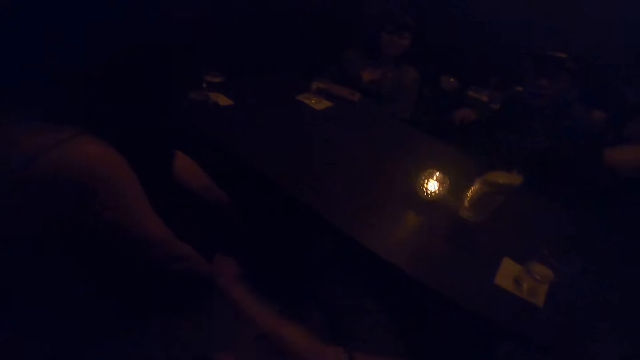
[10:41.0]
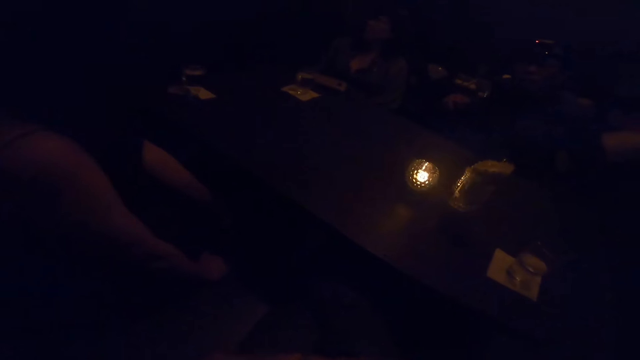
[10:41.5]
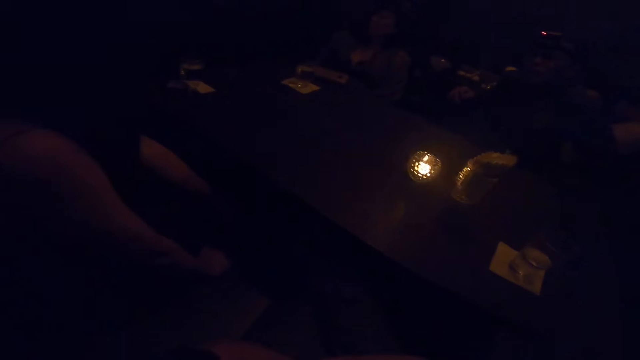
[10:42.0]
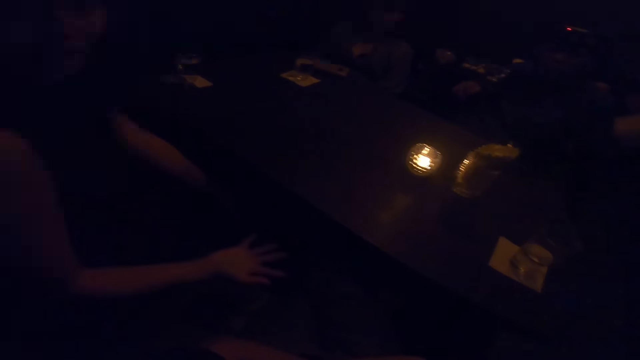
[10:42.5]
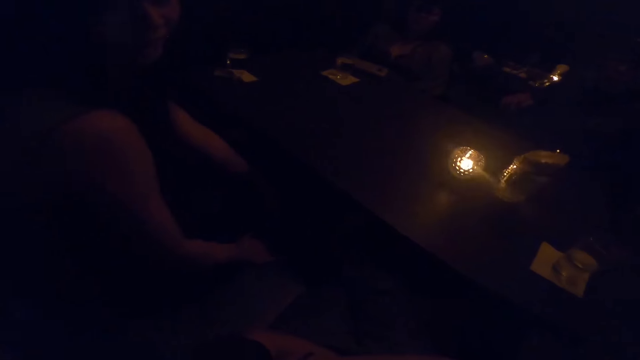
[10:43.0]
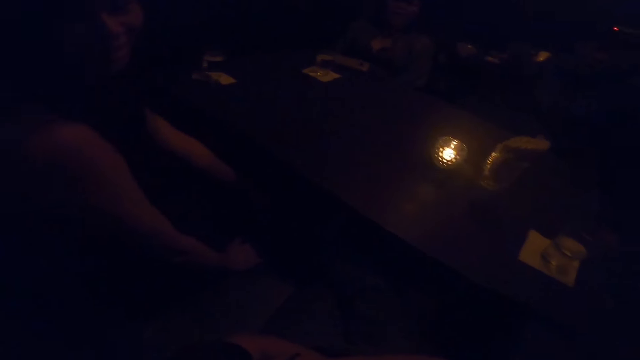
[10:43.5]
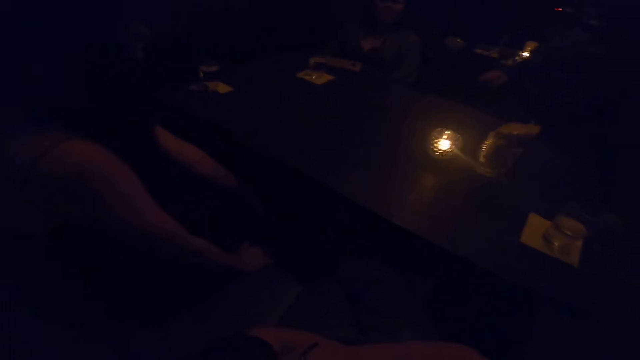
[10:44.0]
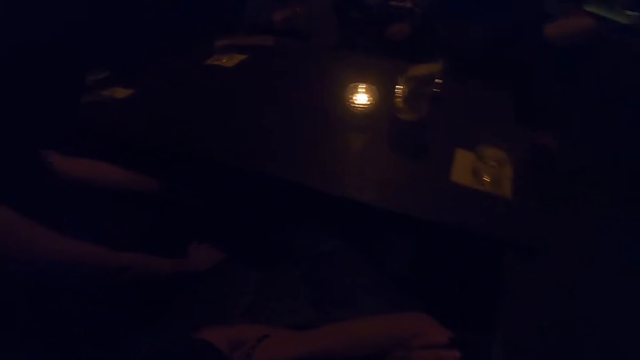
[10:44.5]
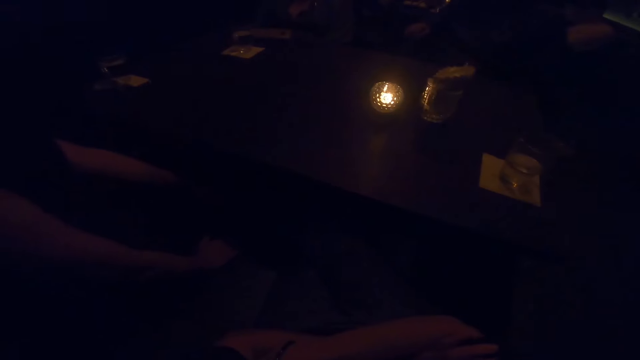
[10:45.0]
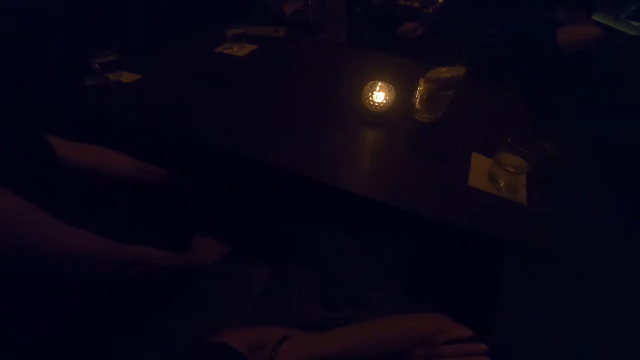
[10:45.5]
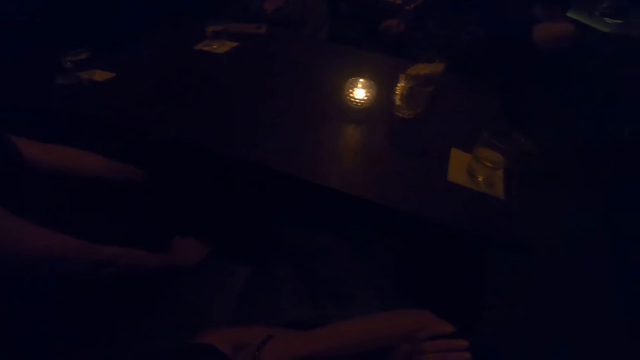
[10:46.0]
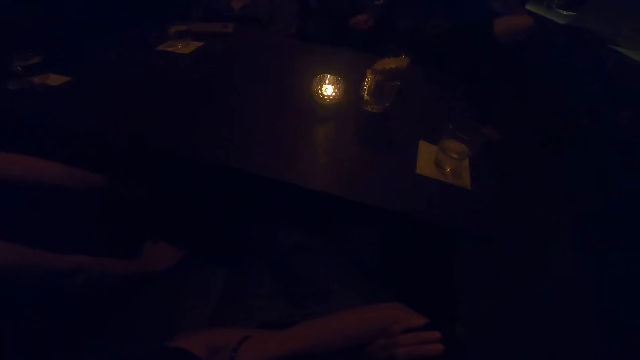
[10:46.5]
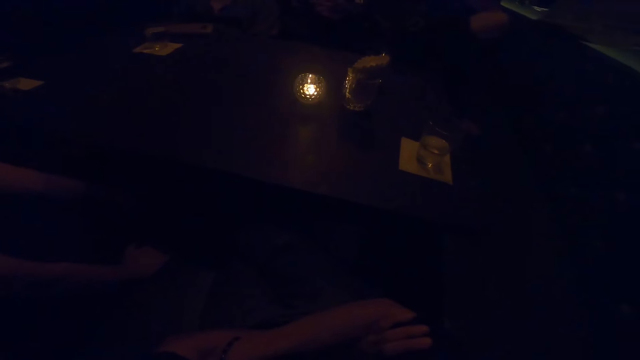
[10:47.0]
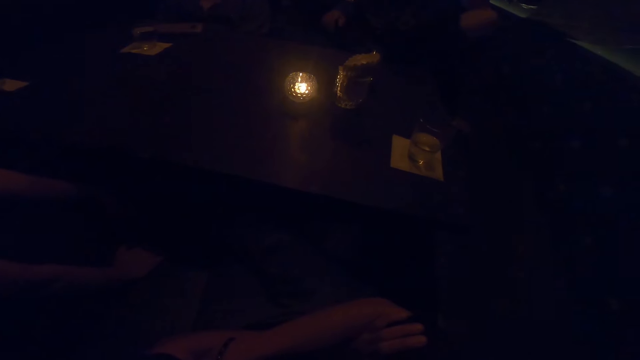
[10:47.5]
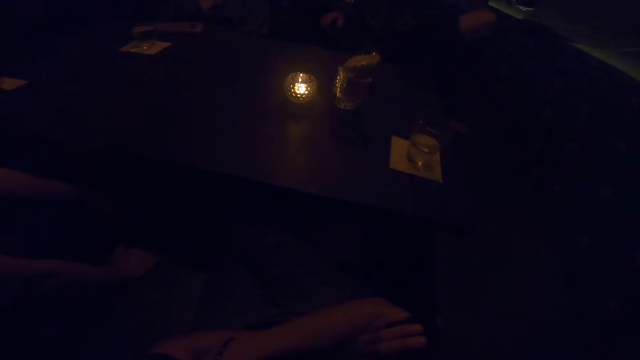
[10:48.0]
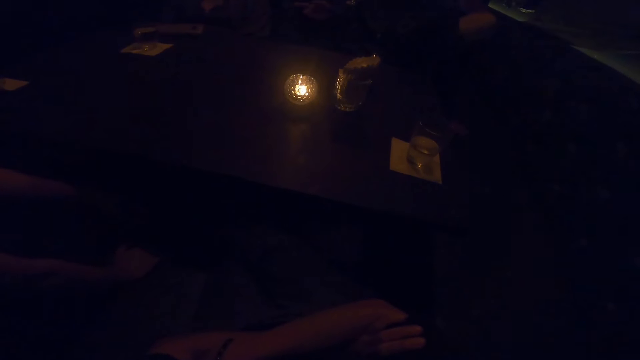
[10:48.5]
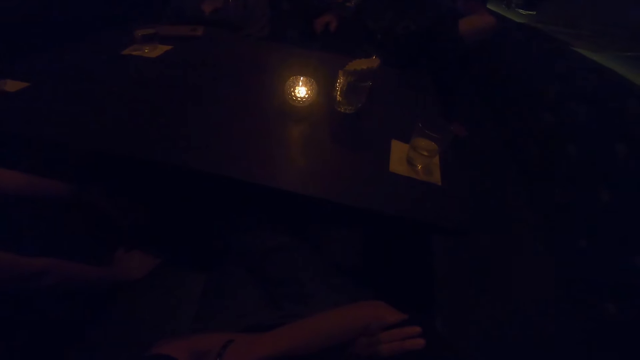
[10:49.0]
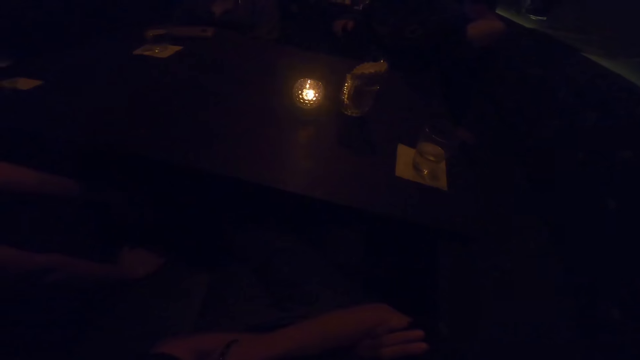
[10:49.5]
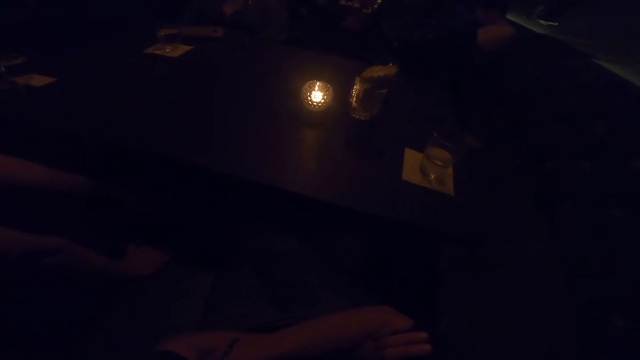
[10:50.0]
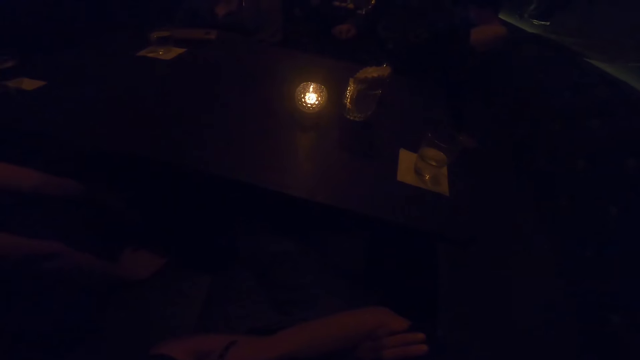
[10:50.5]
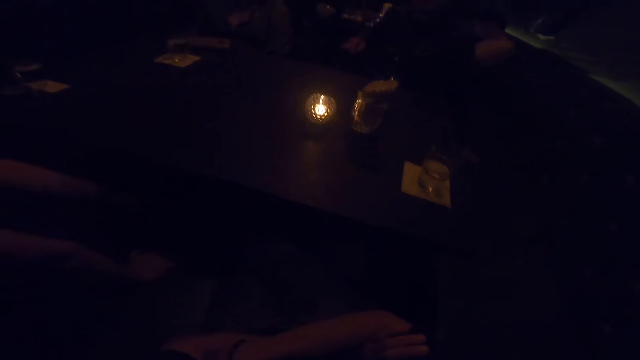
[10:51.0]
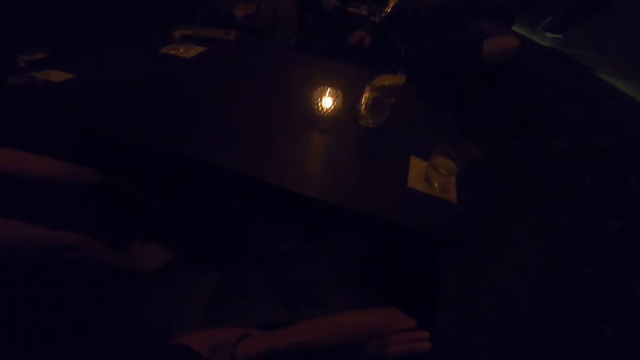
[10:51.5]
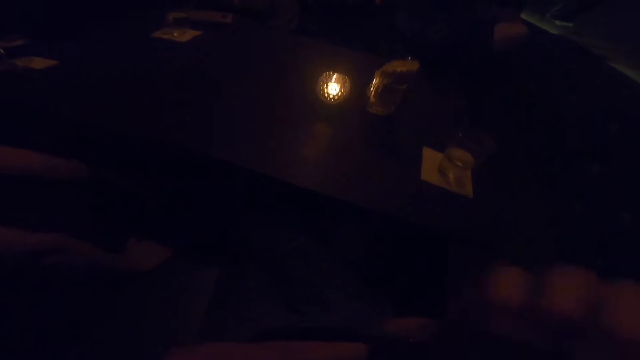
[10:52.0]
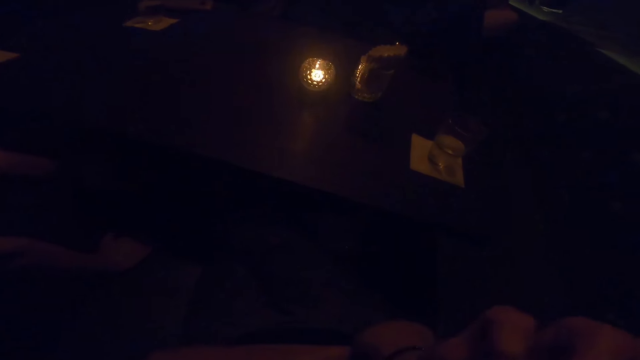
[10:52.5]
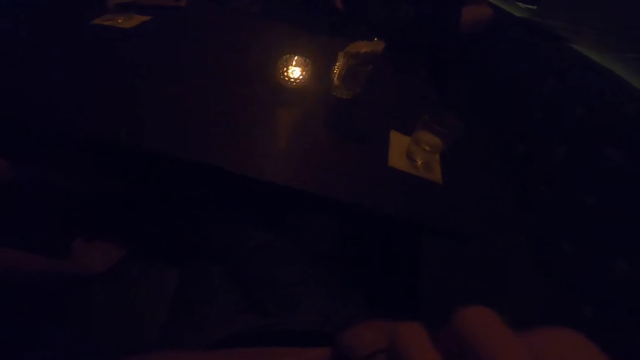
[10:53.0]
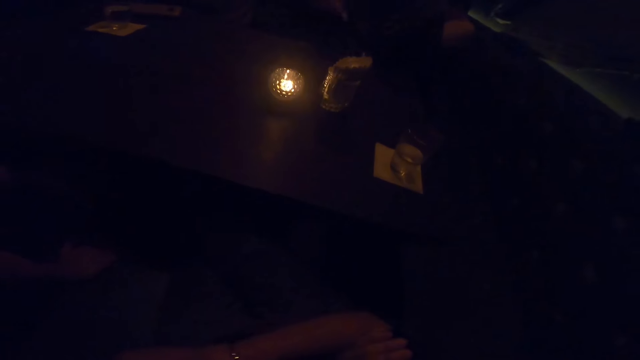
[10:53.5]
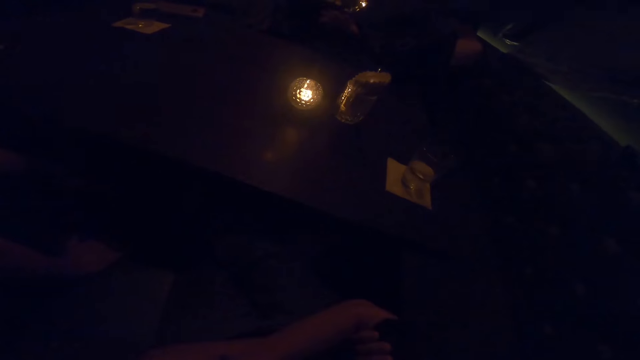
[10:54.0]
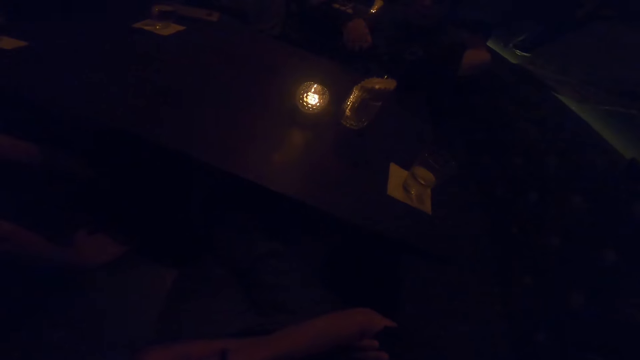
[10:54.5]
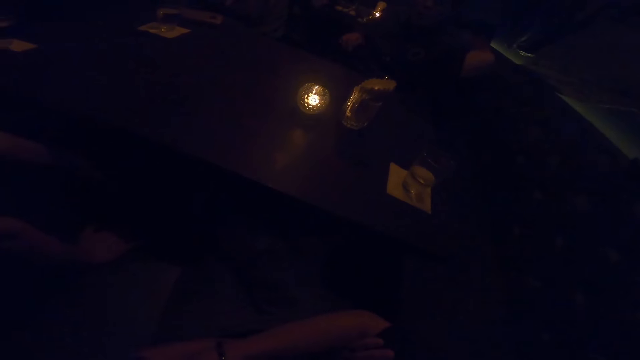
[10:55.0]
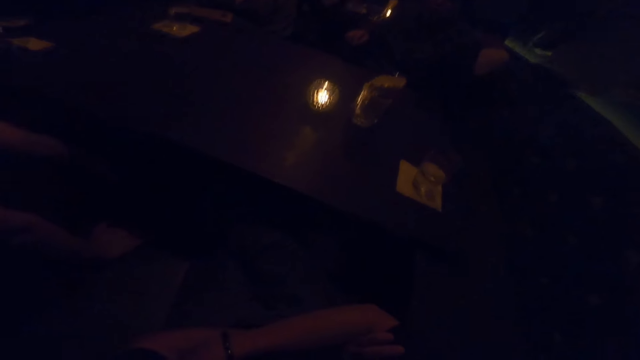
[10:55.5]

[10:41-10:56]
The camera wearer lifts a finger in the air. A person lifts a hand in the air. Another person lifts a hand in the air. The camera wearer touches the face.

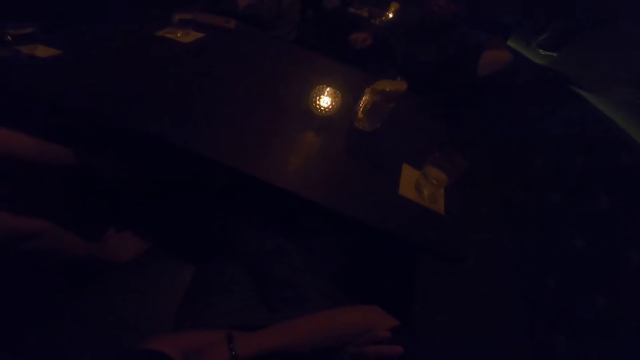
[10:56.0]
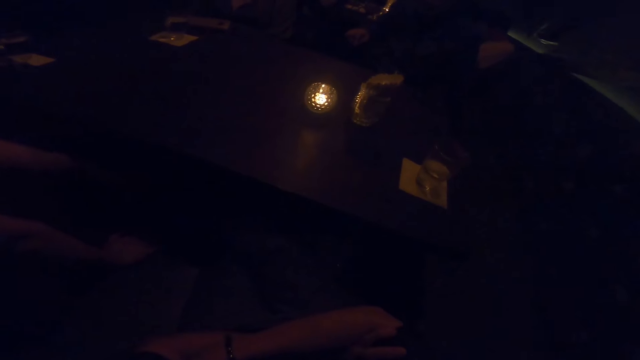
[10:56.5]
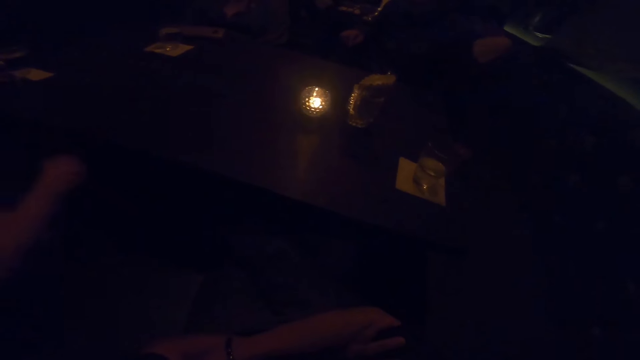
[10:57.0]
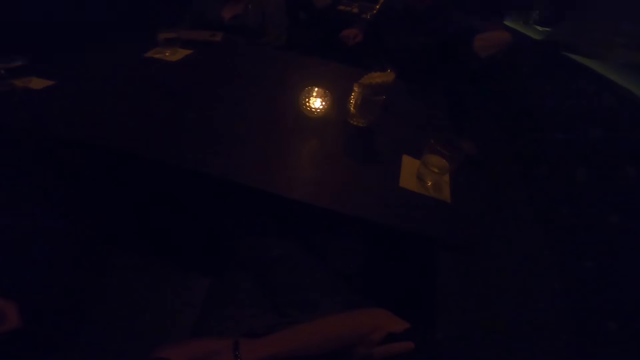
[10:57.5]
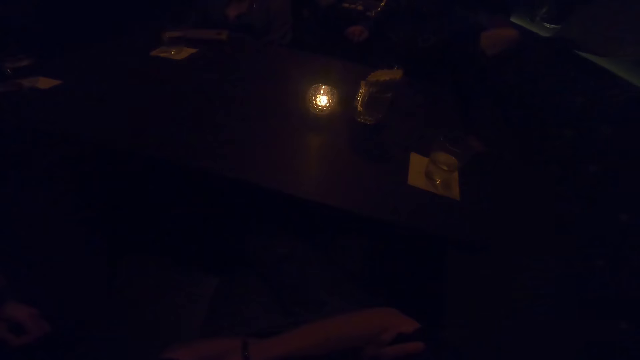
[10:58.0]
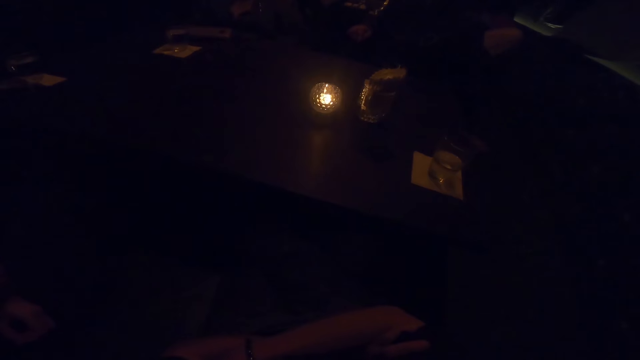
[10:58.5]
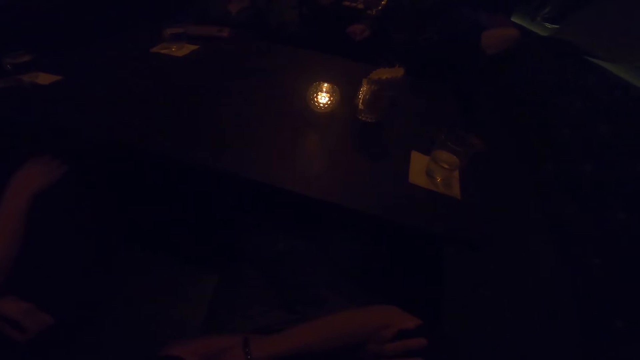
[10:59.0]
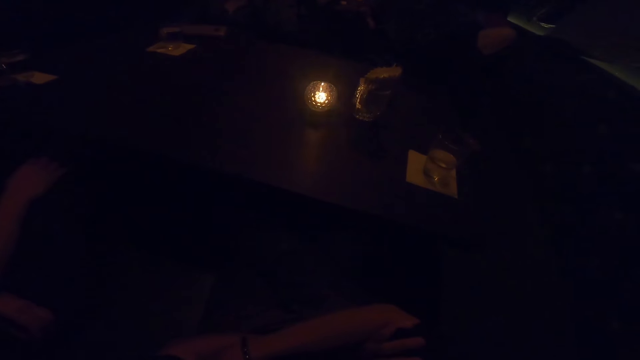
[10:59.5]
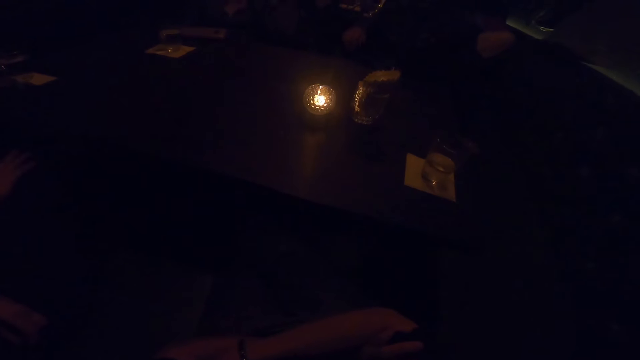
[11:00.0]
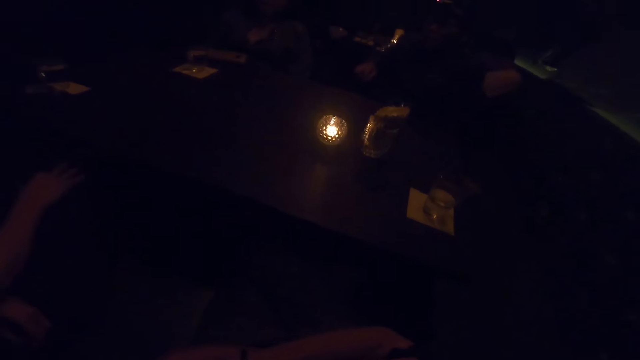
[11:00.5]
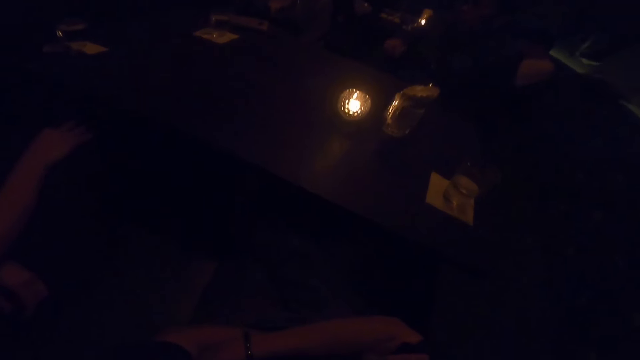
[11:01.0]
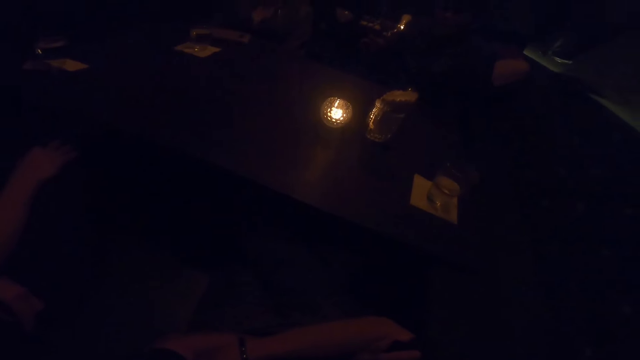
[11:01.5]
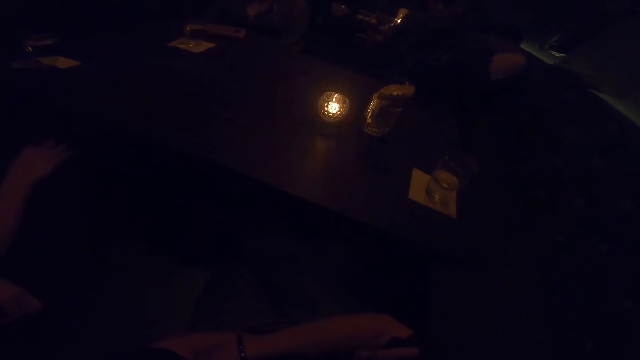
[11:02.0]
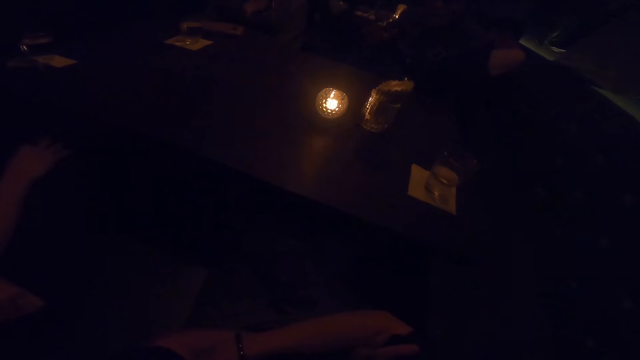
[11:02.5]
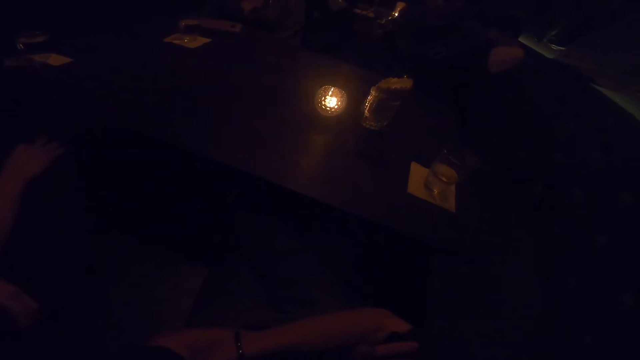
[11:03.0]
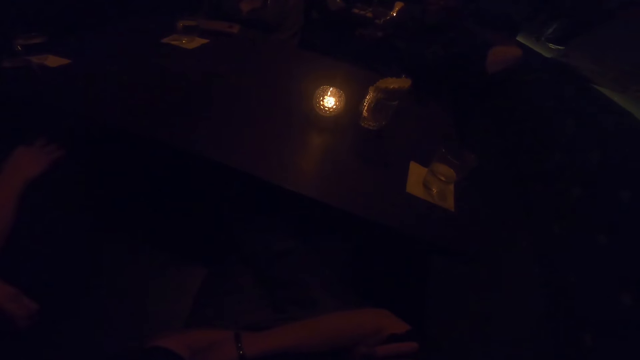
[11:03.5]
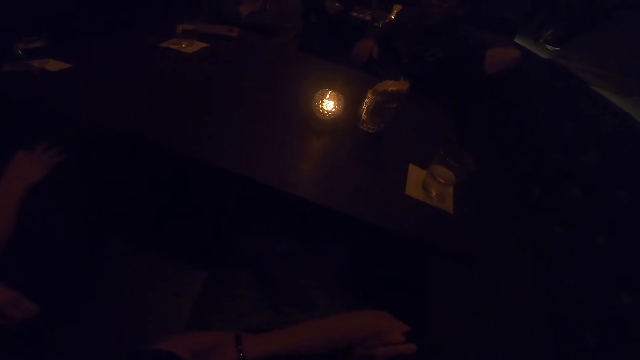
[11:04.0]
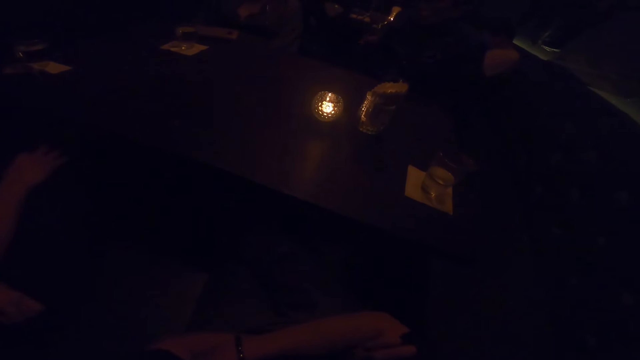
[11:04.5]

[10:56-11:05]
A person touches the face. Another person sways a hand in the air.
